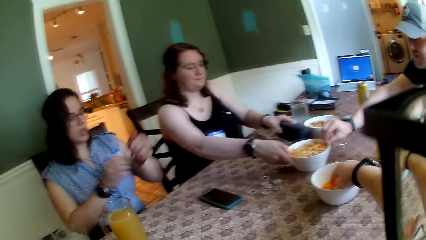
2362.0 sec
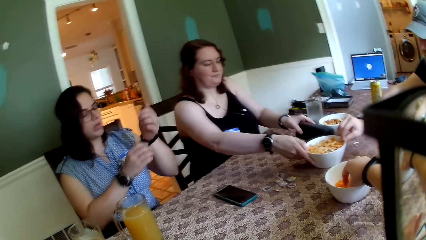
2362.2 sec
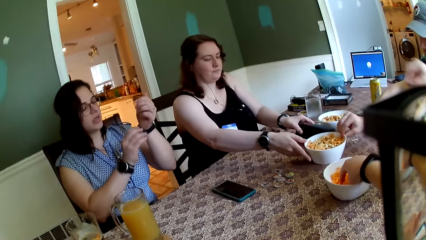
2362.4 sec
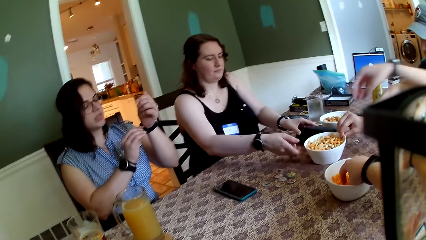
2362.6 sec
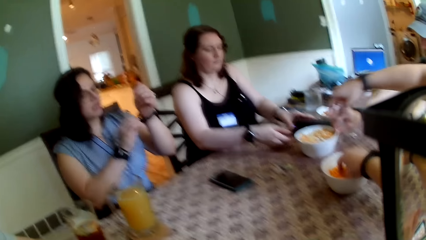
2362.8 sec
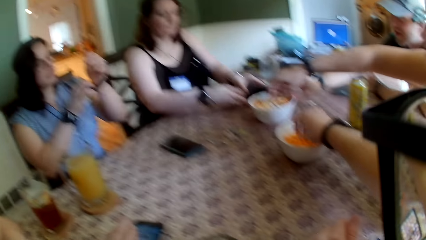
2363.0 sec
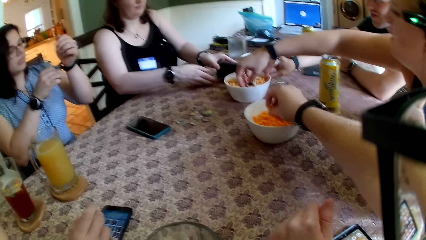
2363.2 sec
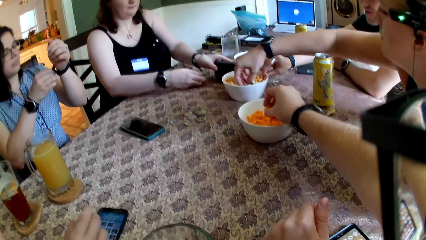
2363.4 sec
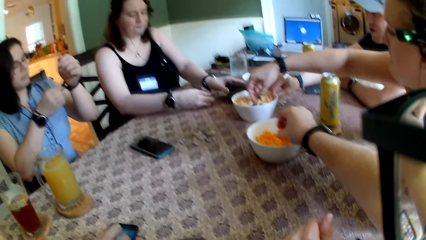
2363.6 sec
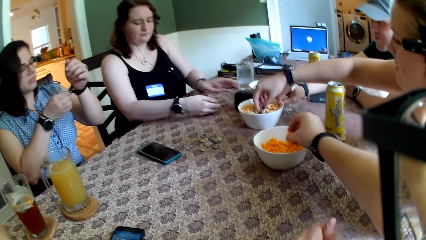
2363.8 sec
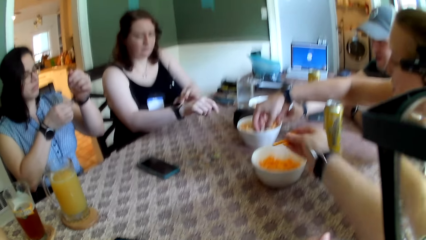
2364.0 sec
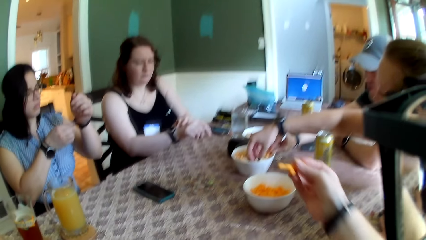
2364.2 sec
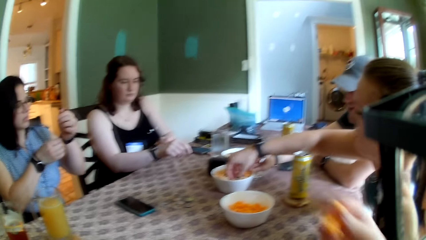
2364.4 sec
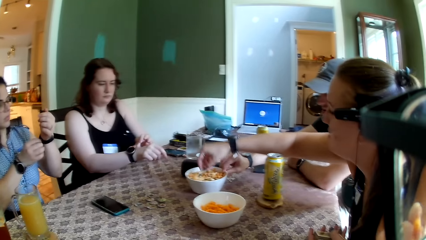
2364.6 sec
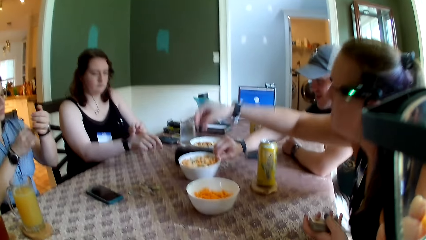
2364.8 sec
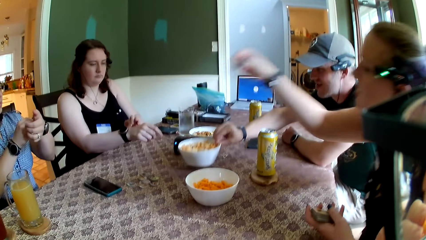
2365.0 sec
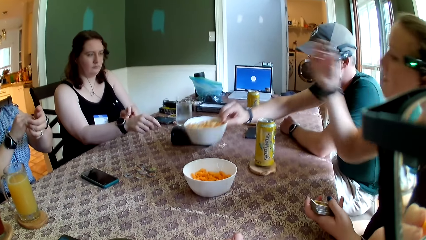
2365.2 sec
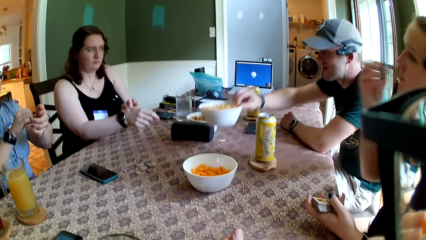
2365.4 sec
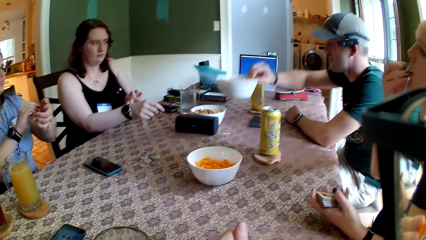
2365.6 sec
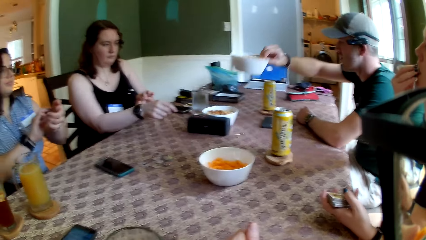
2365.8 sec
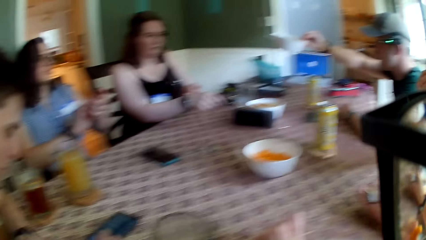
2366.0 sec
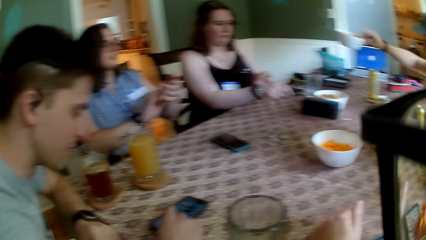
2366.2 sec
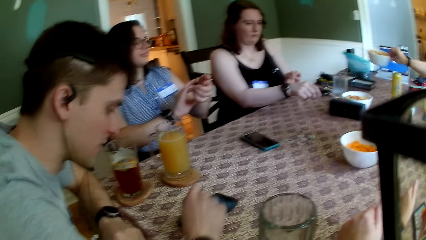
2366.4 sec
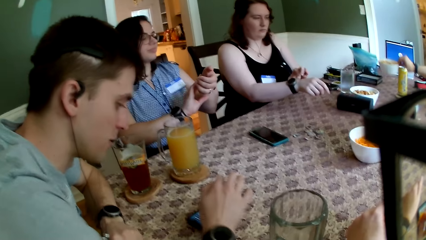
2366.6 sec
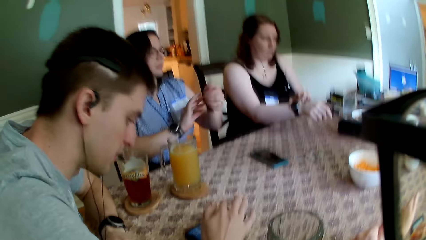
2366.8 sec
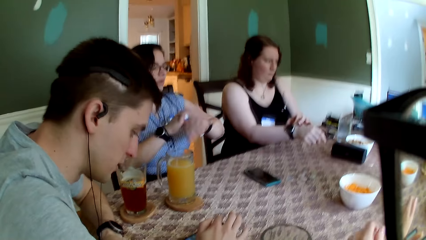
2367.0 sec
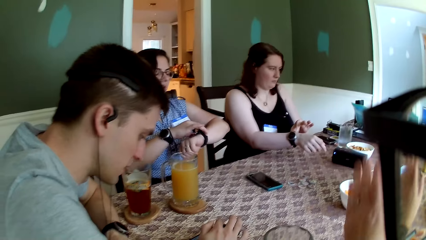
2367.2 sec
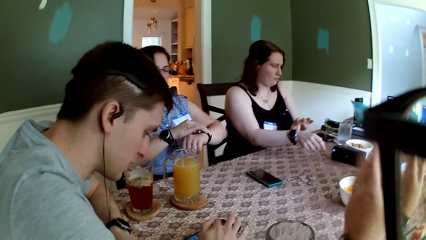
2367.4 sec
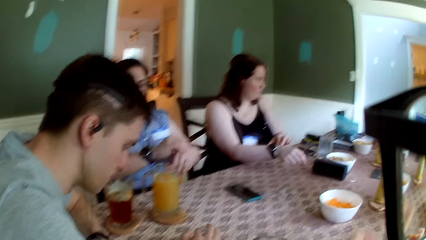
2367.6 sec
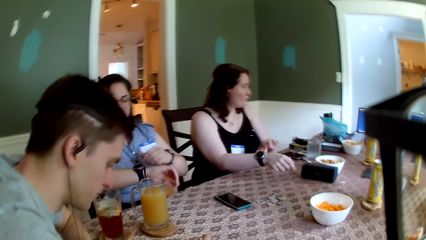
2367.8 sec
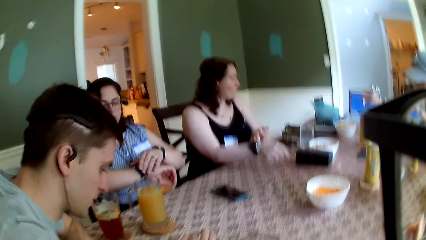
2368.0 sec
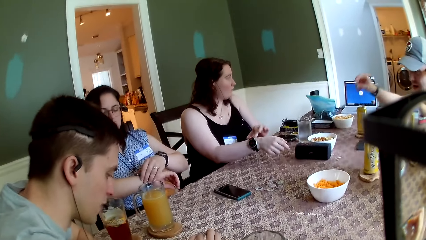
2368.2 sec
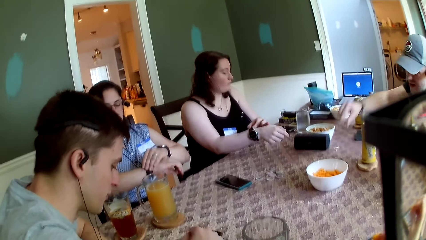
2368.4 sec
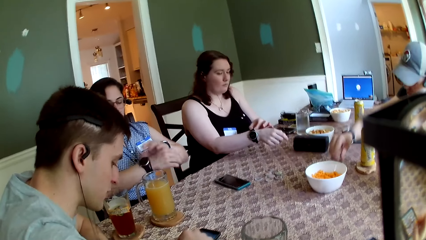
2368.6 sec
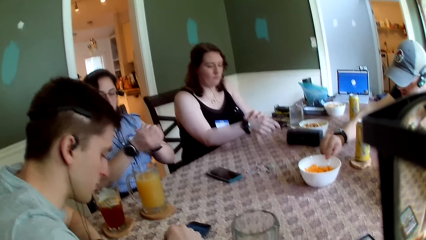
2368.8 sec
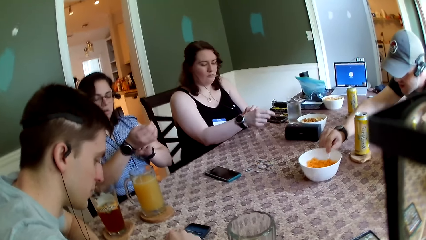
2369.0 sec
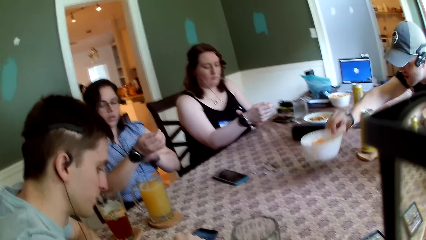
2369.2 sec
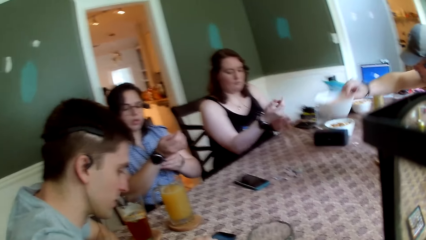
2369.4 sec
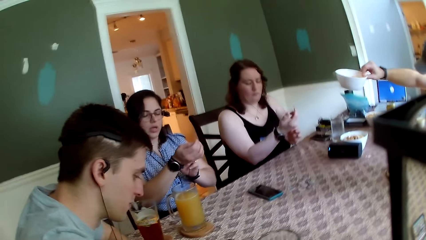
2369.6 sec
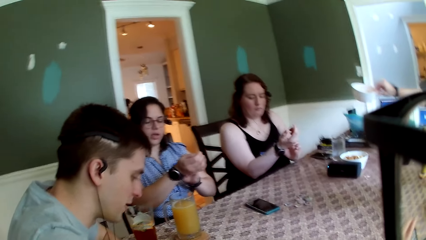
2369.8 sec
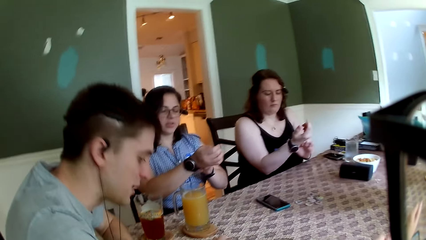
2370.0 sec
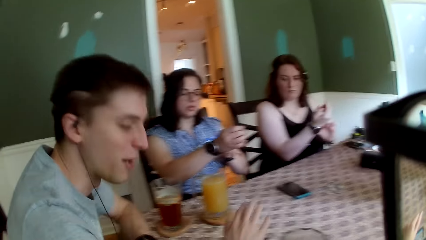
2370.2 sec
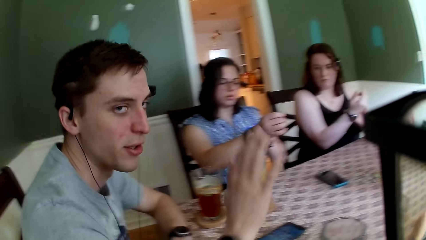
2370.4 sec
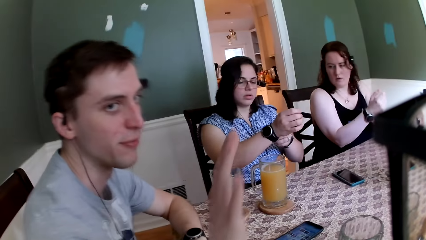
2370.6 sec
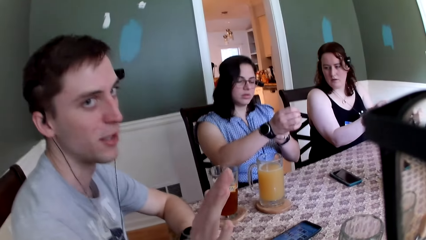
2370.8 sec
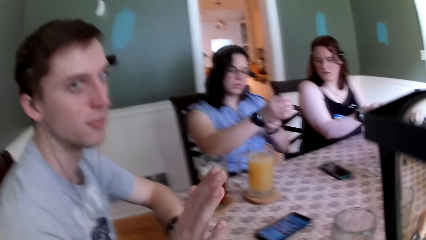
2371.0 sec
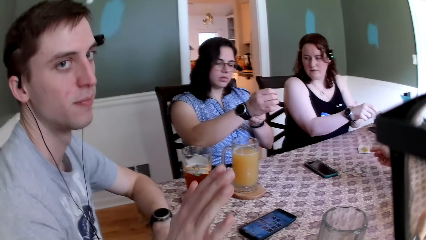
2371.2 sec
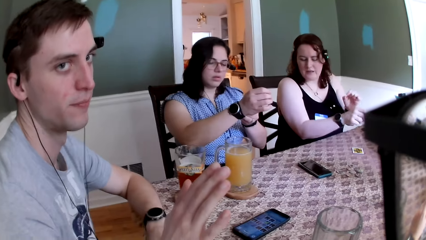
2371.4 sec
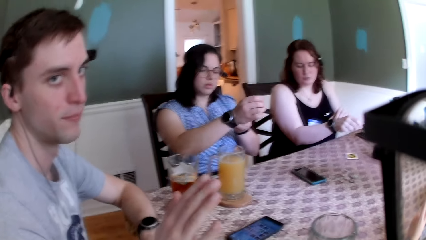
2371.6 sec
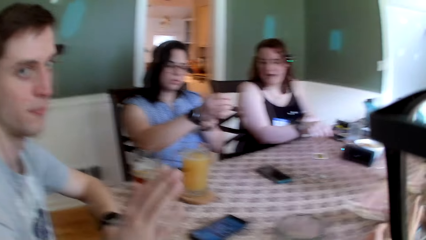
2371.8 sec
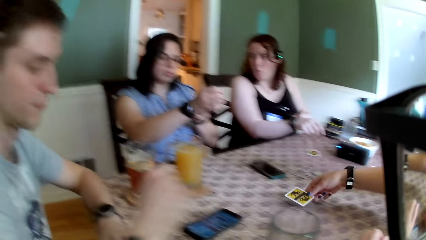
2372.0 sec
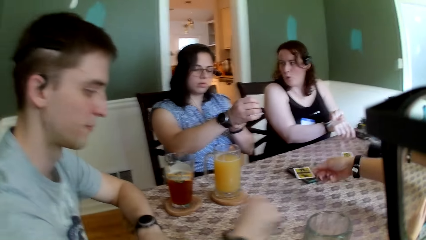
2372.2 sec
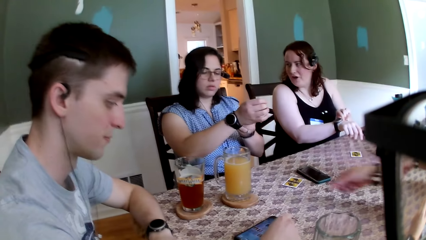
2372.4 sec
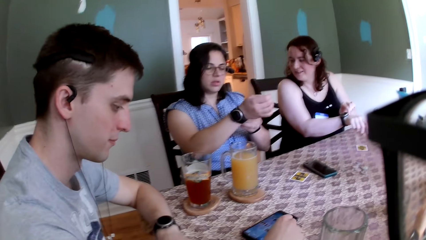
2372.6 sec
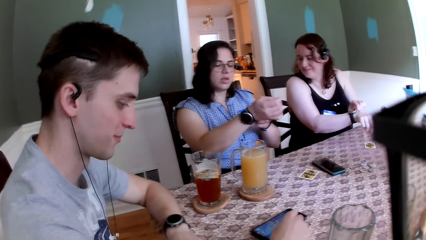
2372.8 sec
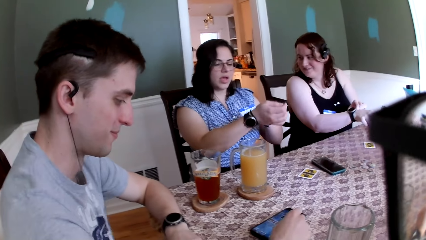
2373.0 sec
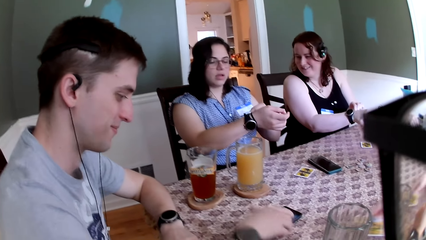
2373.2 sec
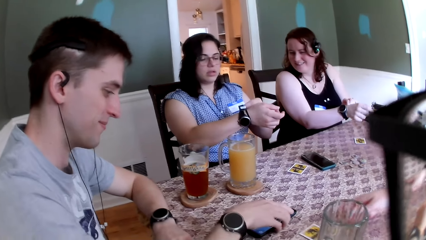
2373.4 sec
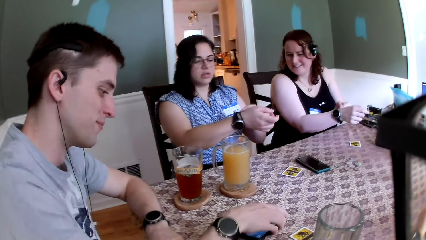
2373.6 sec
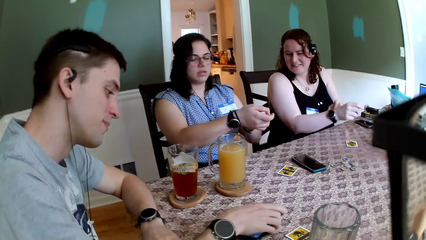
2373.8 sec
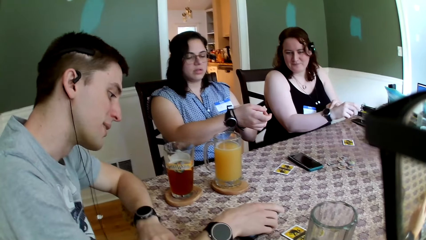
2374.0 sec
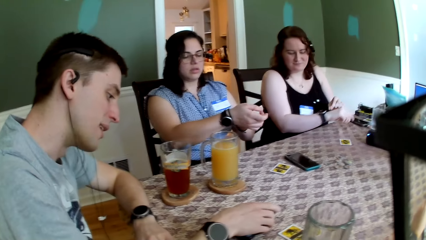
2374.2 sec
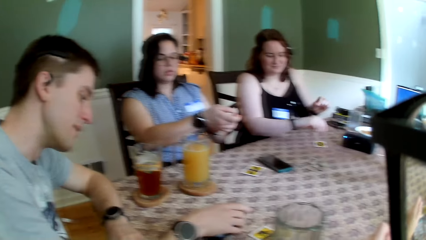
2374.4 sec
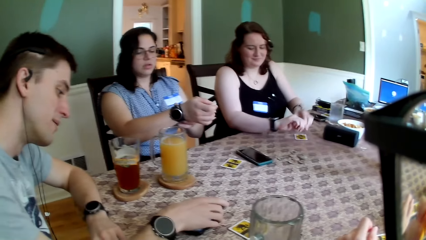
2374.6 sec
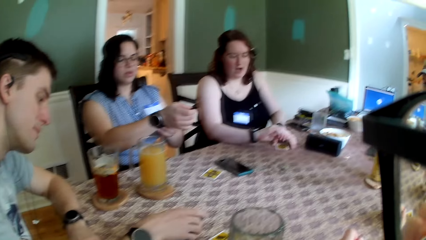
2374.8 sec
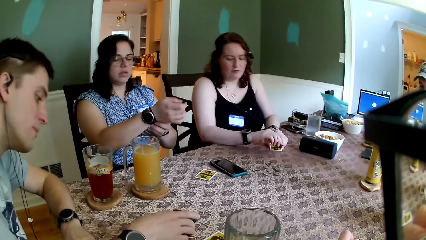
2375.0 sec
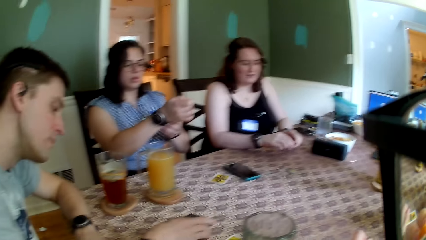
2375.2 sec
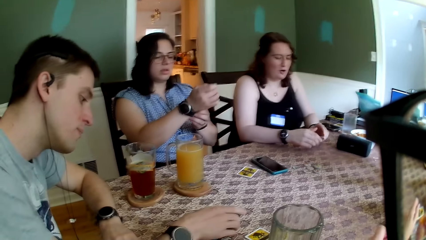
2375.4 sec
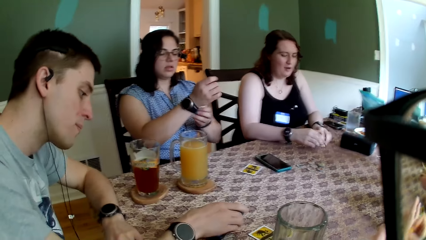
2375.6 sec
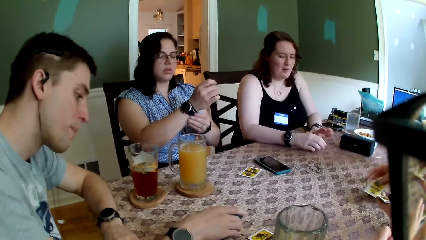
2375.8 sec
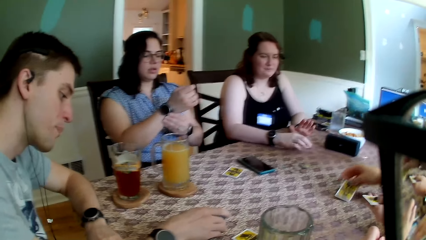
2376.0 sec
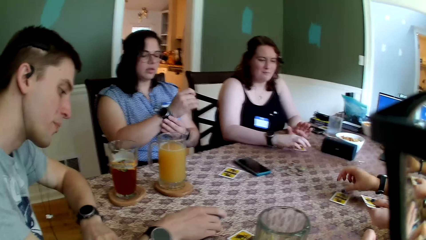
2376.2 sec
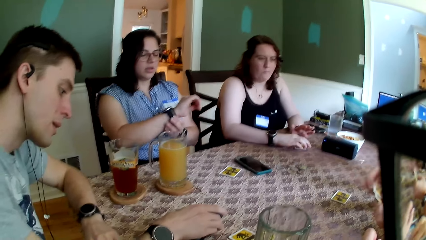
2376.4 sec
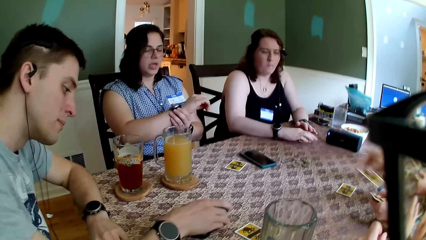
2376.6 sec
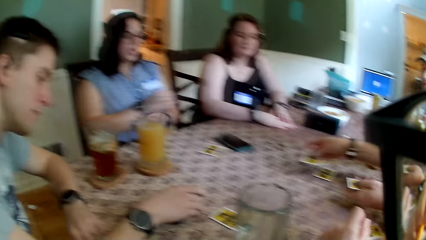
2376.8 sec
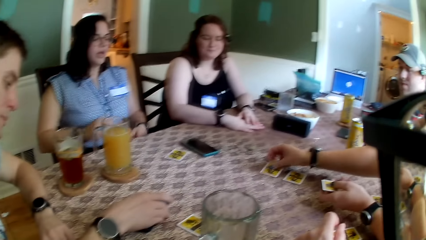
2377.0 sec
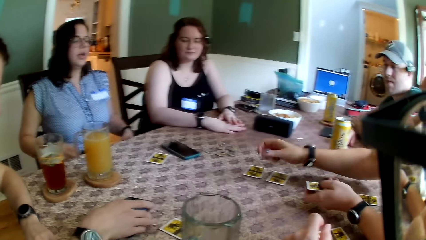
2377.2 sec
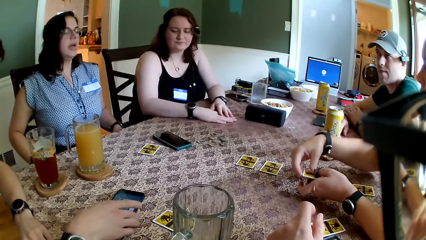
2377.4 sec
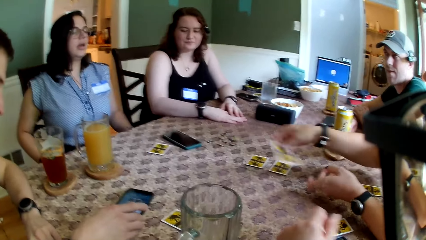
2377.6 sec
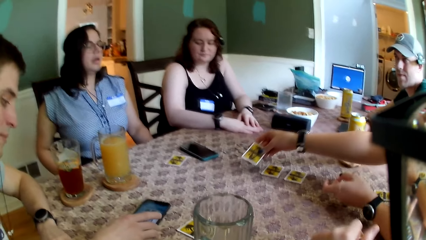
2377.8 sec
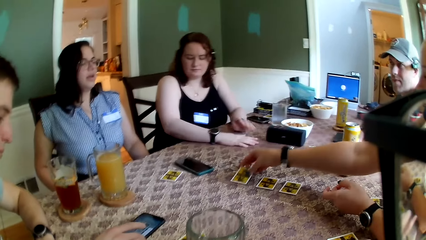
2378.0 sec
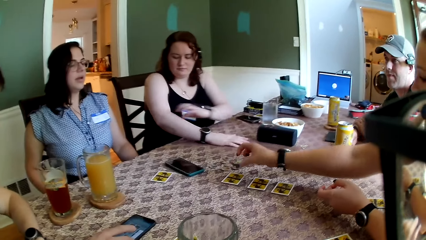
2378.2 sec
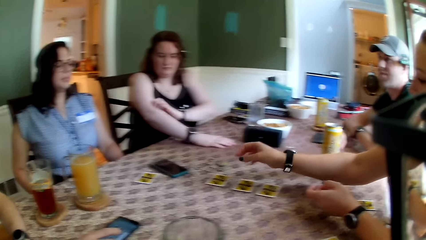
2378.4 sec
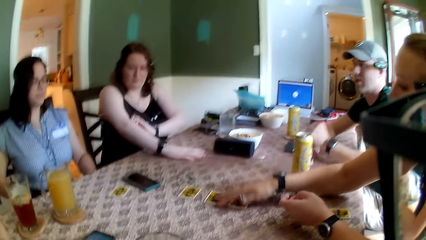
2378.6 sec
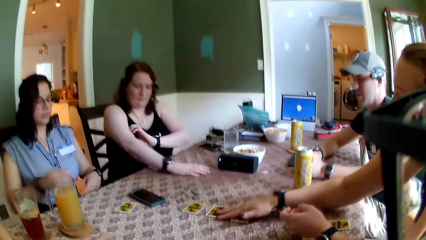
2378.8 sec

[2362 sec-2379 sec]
A woman moves the bowl on the table with her right hand and drops the bluetooth speaker on the table with her left hand. The camera wearer picks up chips from the bowl on the table with his right hand. A man pulls something closer. Another woman picks up biscuits from the bowl on the table with her right hand. Another man picks up the bowl from the table with his right hand. The camera wearer eats crisps. The second woman eats a biscuit from the bowl on the table with her right hand. The second man drops the bowl on the table with his right hand. A third man operates the phone on the table with his right hand. The second man picks up the bowl from the table with his right hand. Another man puts the plates aside. The second woman drops a card on the table with her right hand. Another man talks to the camera wearer. The second woman drops a card on the table with her right hand again. The third man operates the phone on the table with his right hand again. The second woman drops a card on the table with her right hand. The first man arranges the cards on the table. The second woman drops a card on the table with her right hand repeatedly.
